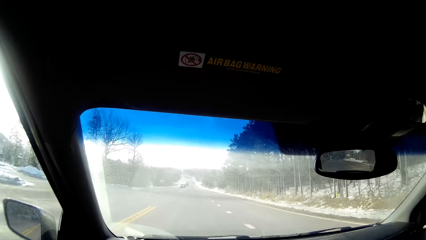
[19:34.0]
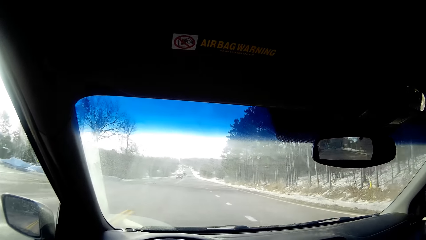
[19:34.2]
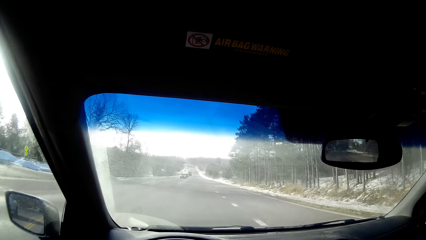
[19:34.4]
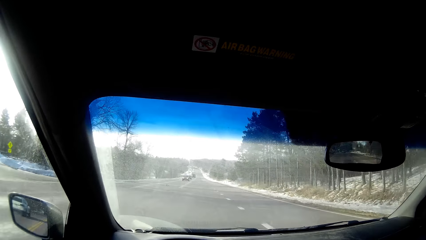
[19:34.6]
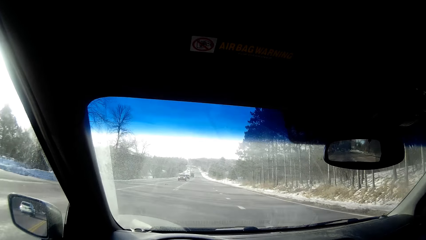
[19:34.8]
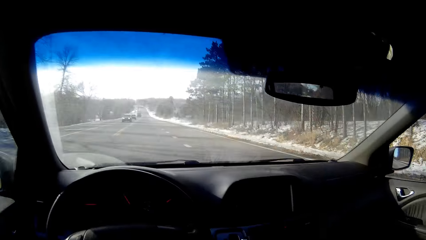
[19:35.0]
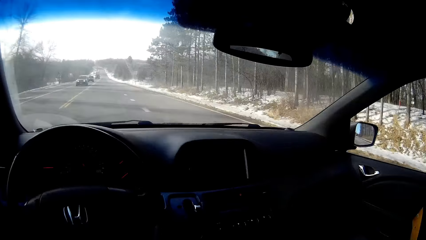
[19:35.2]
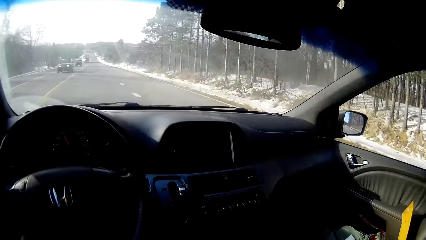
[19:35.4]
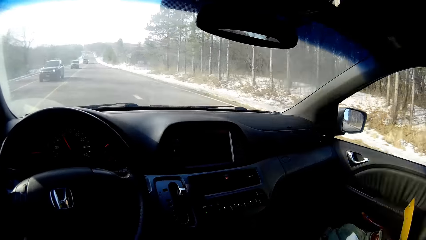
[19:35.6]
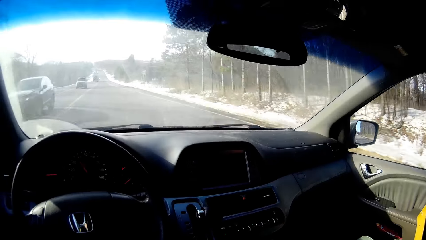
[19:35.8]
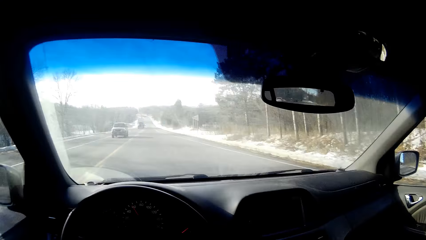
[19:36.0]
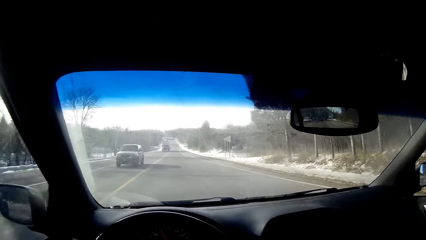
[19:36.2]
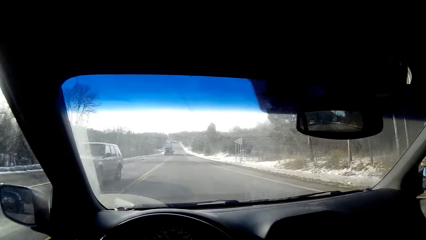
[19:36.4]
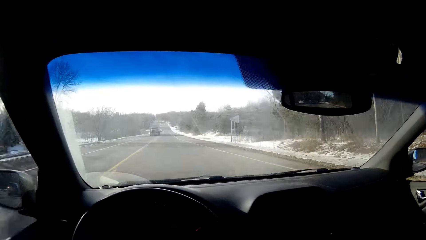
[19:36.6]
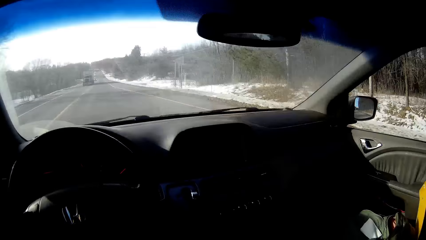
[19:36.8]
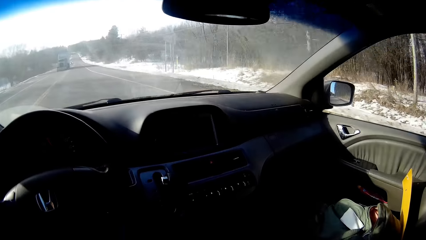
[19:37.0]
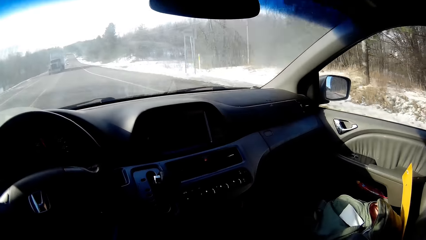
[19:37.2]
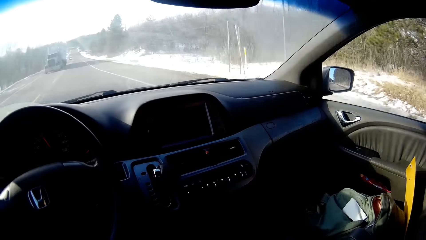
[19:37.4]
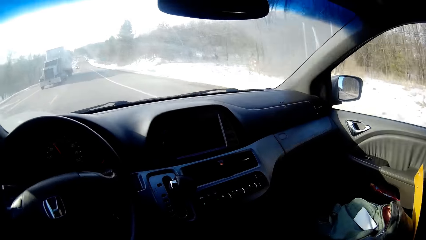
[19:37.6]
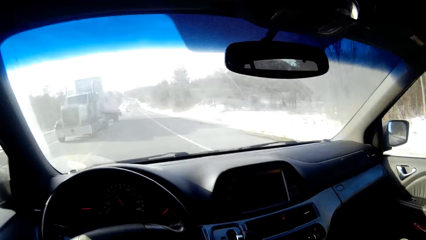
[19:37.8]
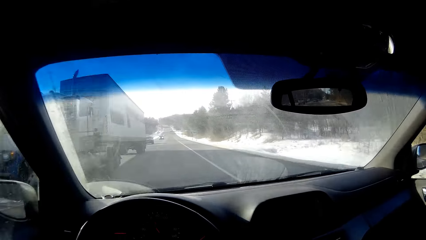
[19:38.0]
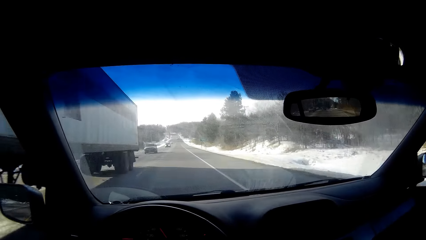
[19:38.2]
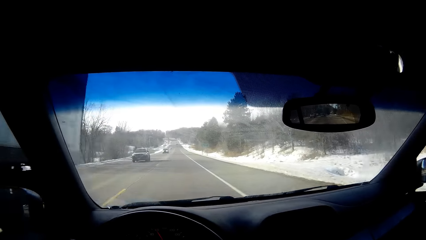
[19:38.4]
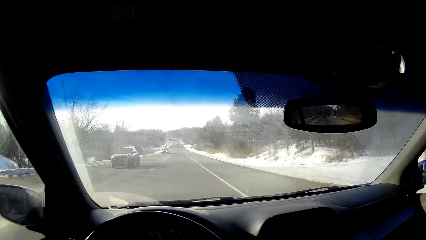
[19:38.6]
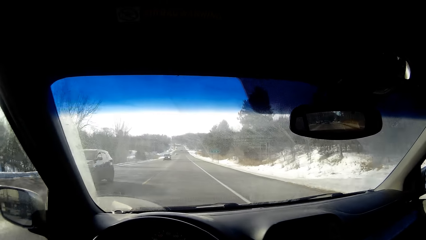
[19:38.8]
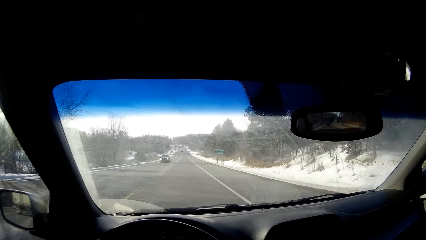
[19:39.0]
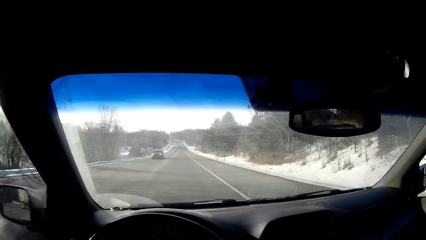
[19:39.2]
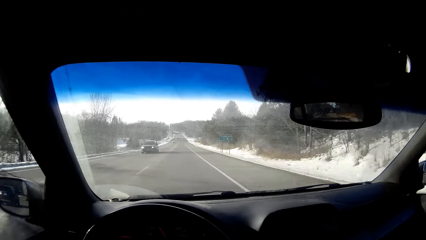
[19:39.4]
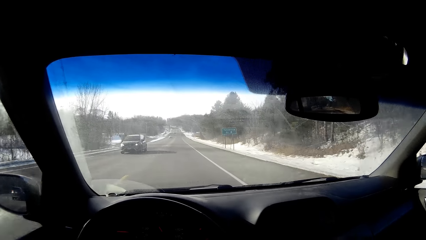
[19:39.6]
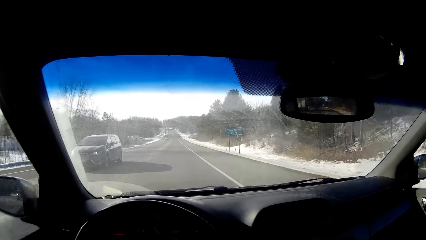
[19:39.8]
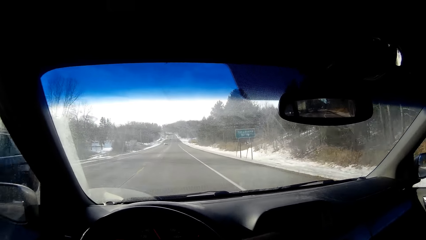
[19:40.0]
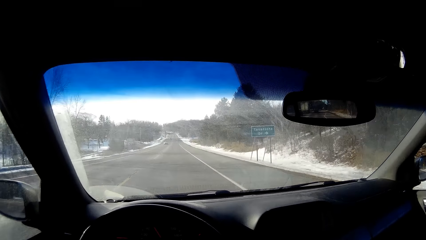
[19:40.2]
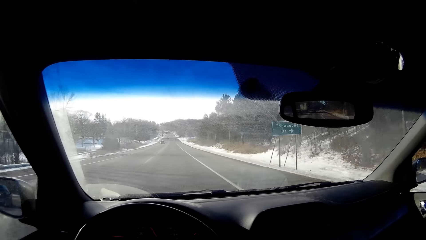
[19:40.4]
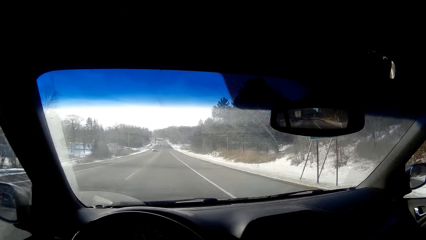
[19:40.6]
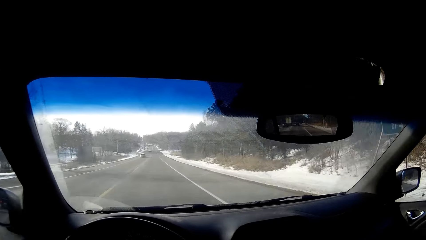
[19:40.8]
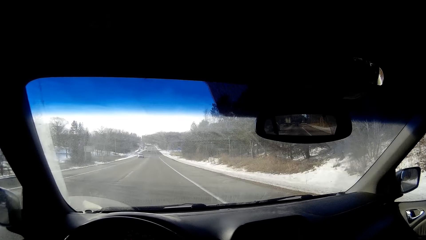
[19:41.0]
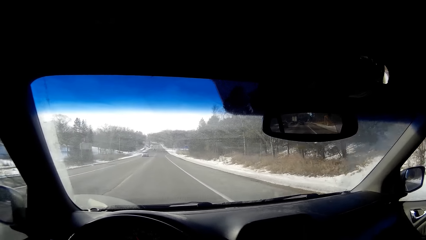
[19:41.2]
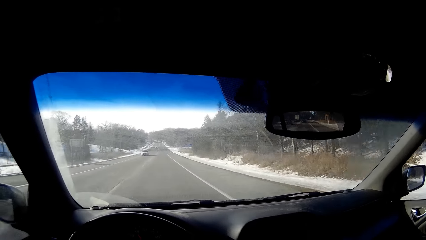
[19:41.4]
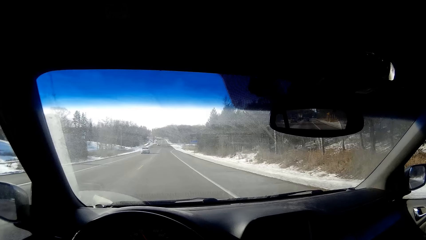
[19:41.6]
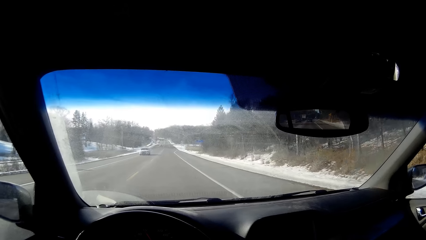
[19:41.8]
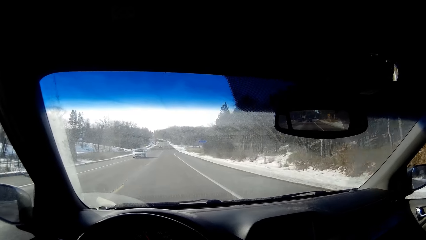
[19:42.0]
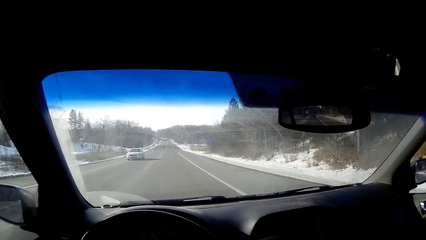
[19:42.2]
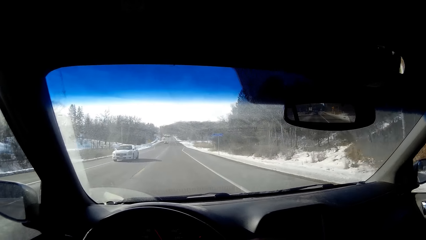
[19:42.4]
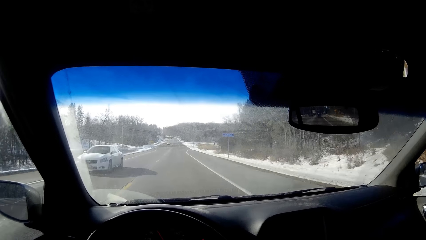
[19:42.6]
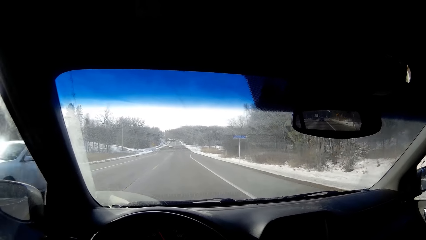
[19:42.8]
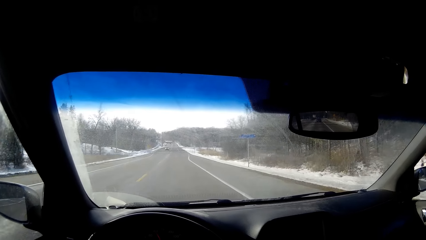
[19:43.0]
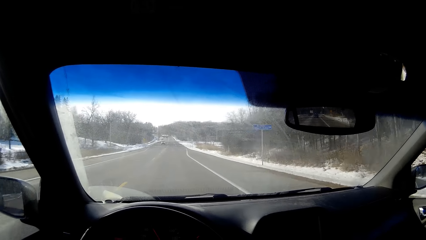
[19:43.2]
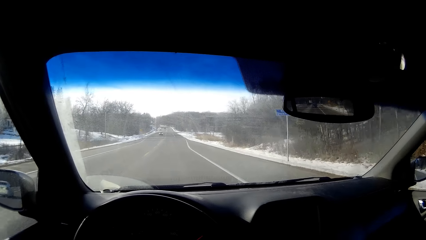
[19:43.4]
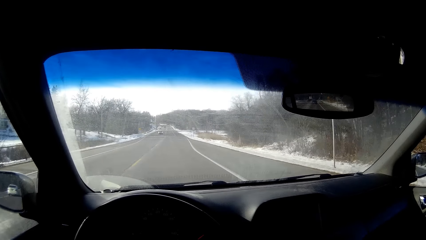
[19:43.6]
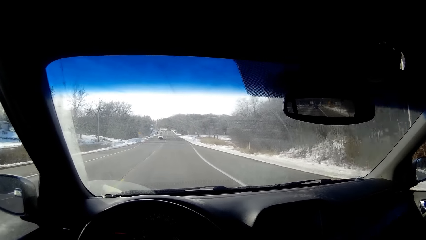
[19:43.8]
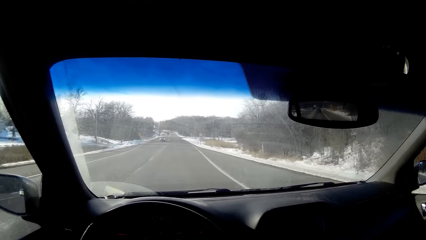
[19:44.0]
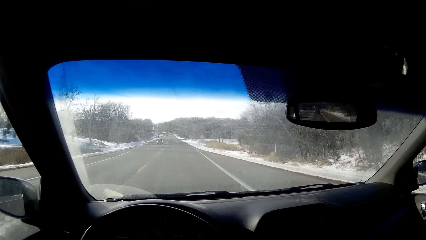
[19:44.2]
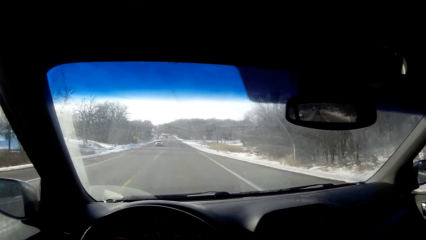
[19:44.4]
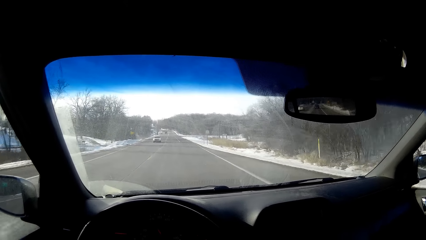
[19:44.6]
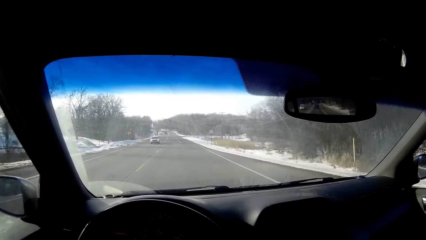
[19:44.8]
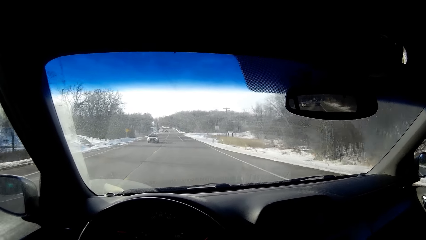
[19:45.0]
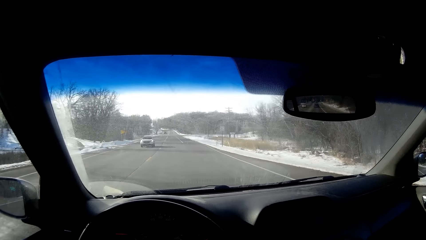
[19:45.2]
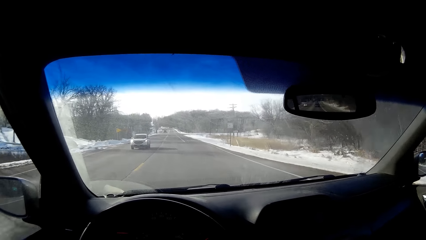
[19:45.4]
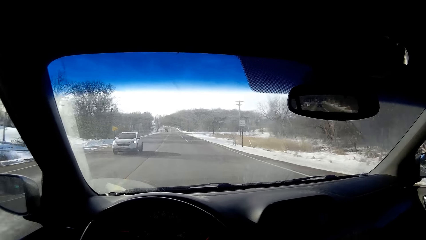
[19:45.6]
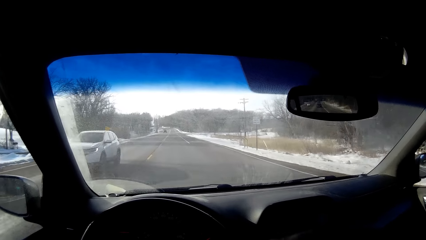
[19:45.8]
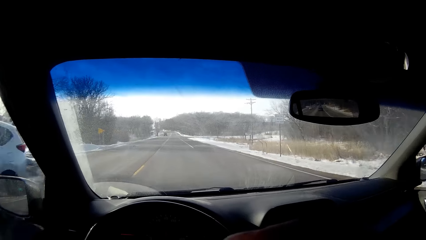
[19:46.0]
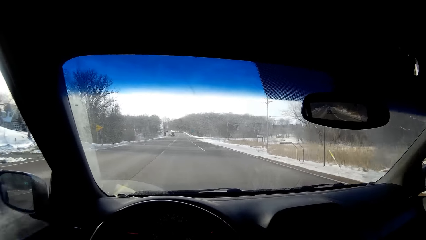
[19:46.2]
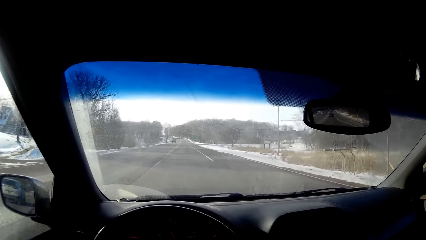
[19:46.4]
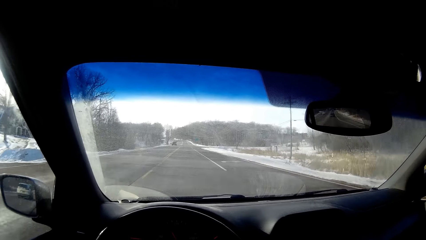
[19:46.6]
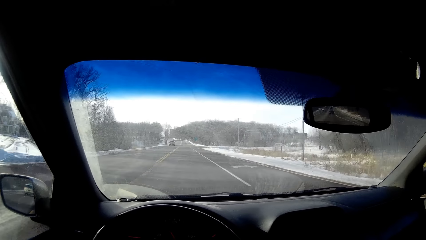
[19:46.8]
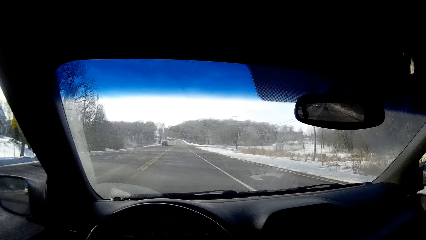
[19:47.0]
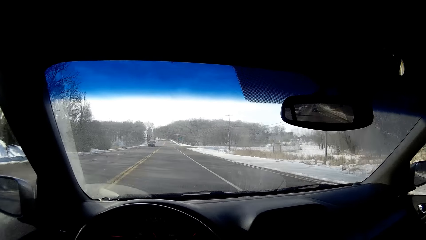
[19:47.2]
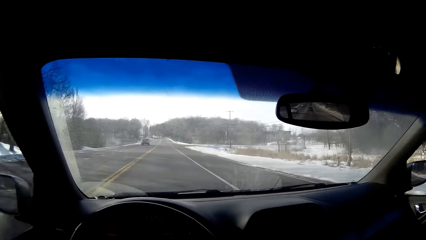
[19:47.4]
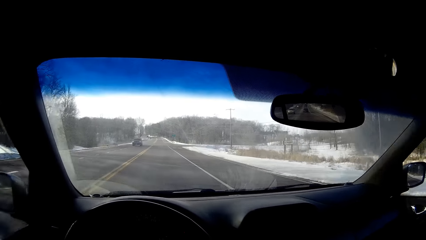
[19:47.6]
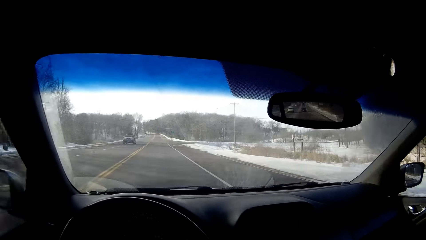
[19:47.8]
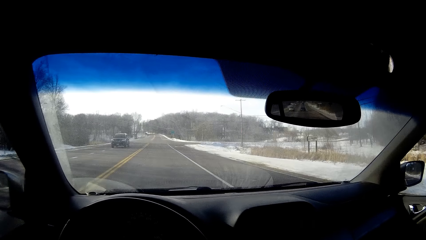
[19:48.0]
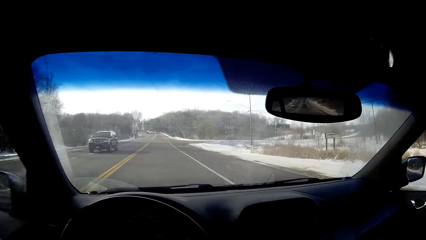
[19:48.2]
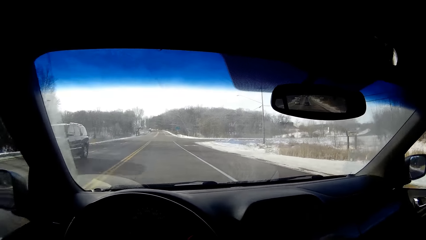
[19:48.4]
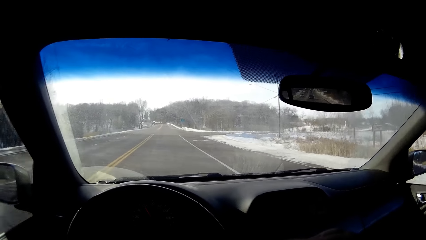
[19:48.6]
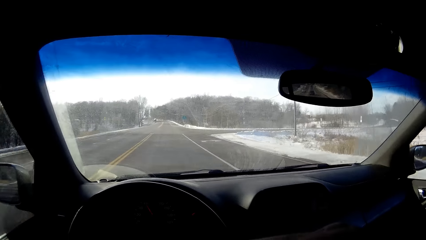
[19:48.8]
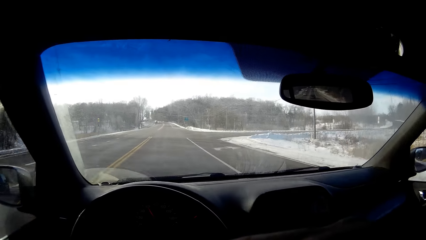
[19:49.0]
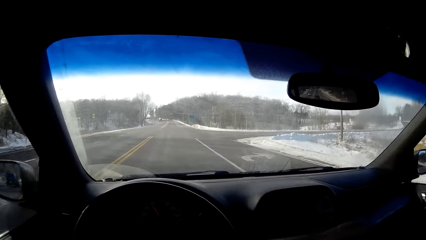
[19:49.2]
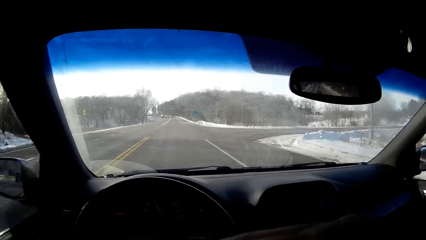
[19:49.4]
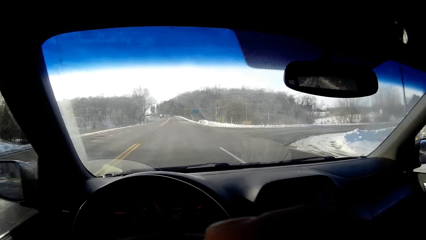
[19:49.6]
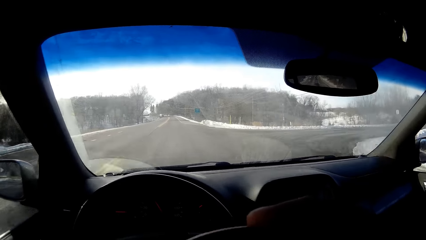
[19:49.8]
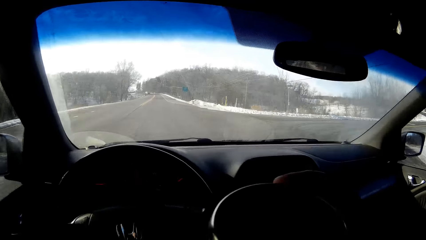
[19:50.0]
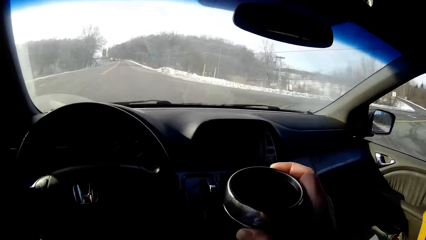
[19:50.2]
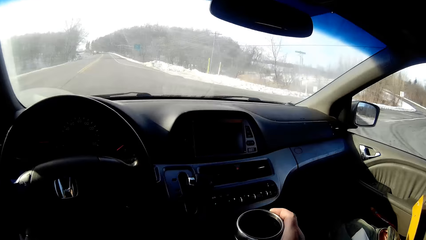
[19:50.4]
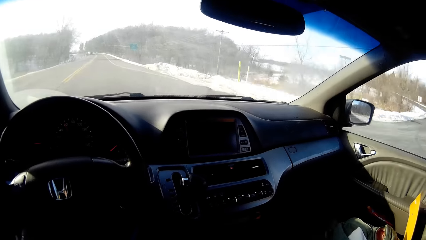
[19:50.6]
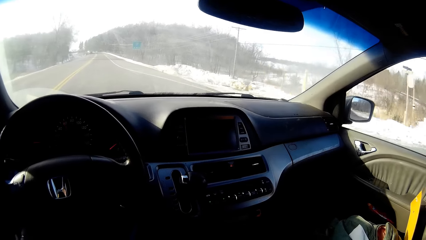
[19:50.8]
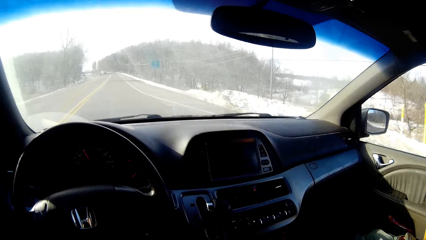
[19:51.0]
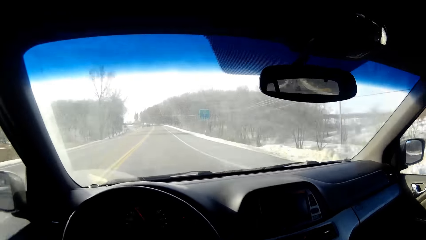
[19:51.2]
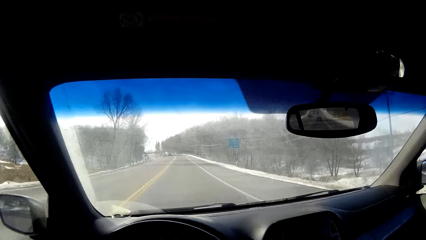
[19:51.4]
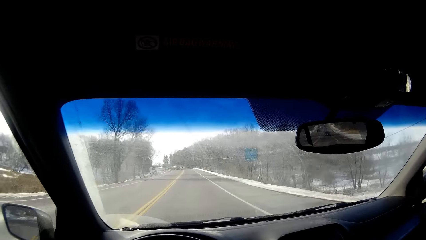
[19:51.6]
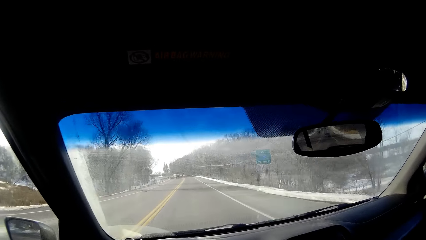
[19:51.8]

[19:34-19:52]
The camera wearer stares in the car. They drink the drink. They move down the mug.
